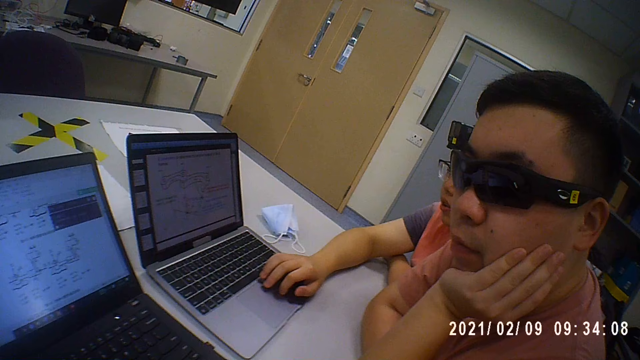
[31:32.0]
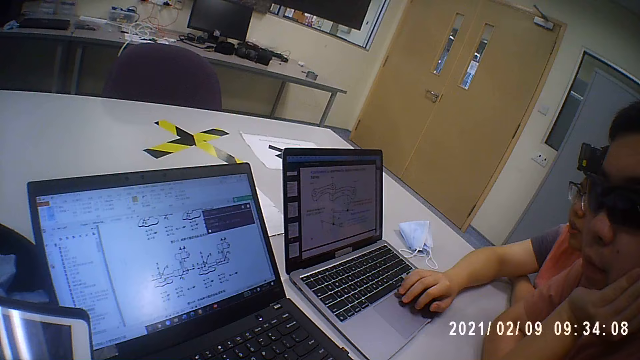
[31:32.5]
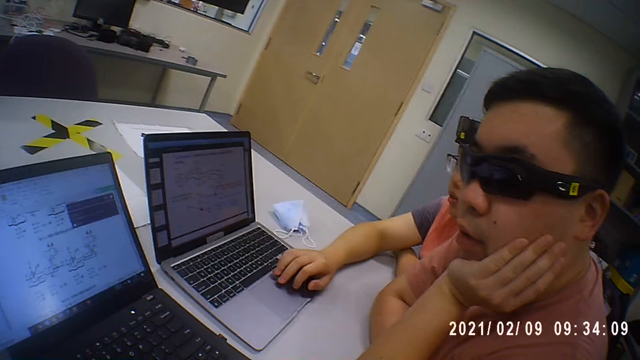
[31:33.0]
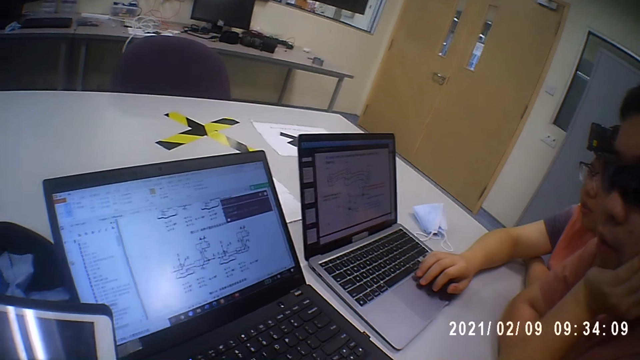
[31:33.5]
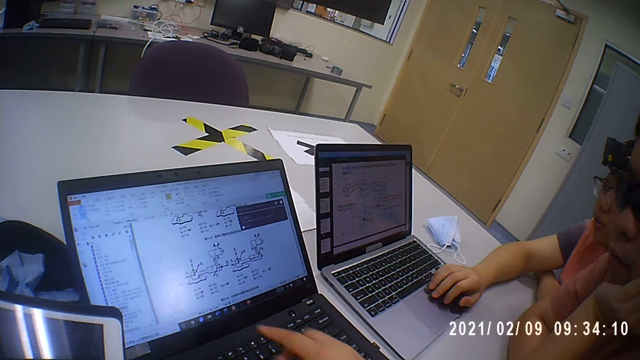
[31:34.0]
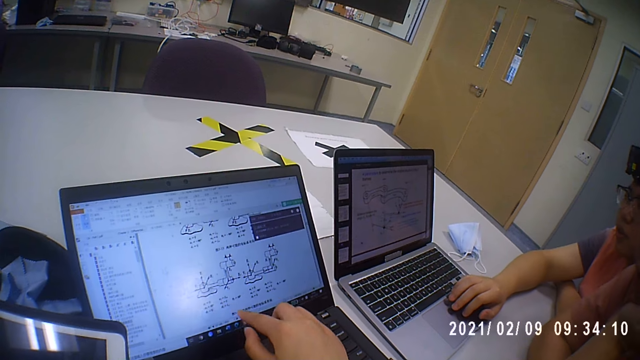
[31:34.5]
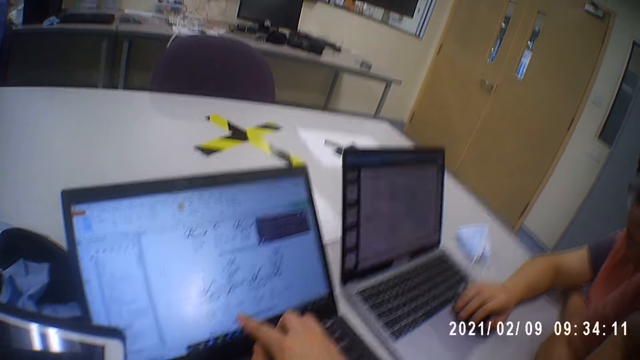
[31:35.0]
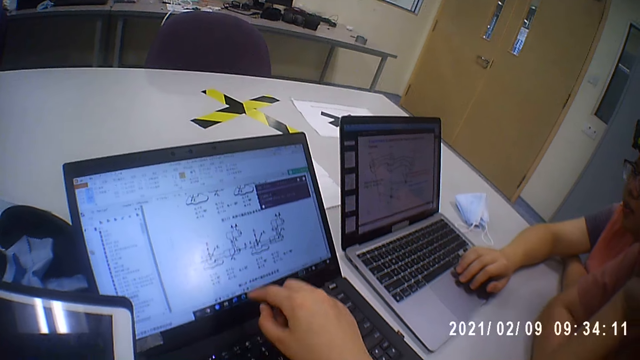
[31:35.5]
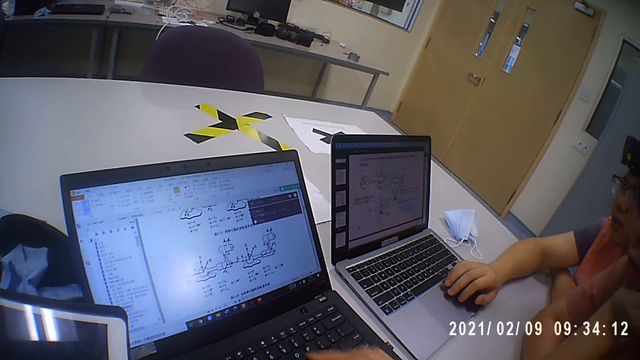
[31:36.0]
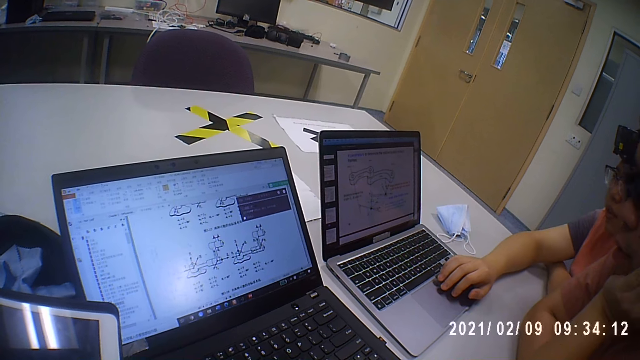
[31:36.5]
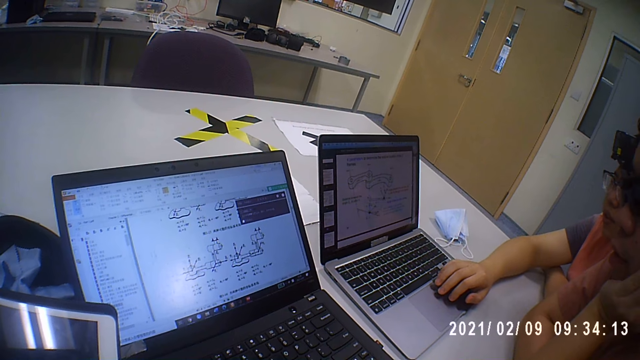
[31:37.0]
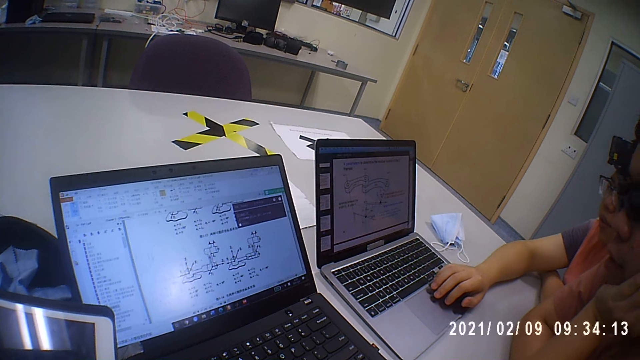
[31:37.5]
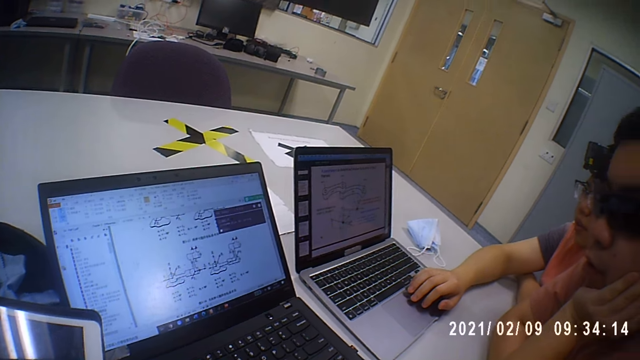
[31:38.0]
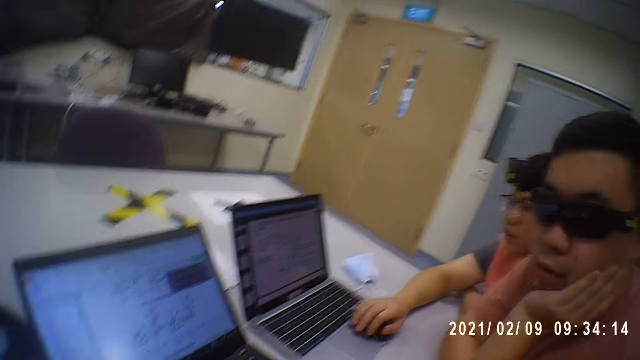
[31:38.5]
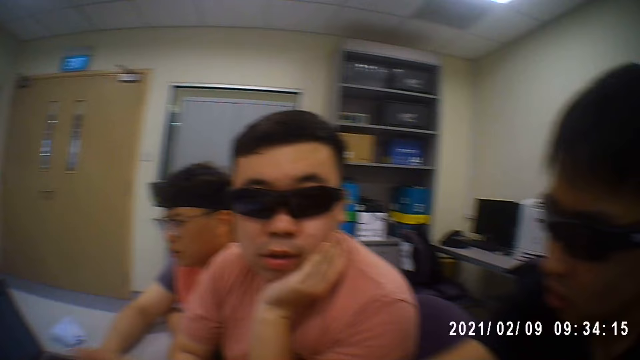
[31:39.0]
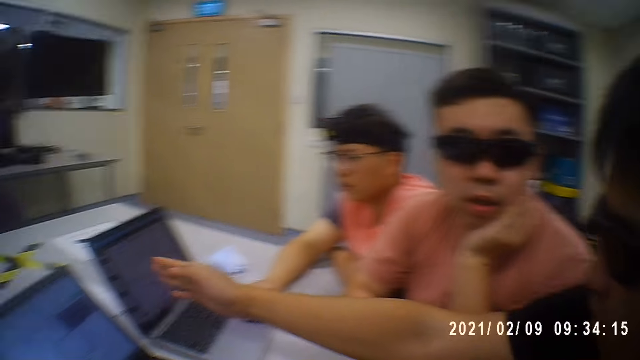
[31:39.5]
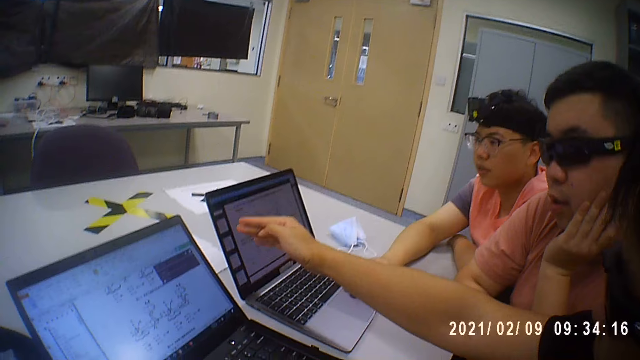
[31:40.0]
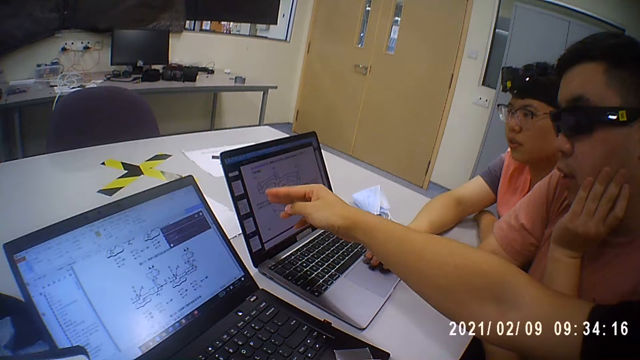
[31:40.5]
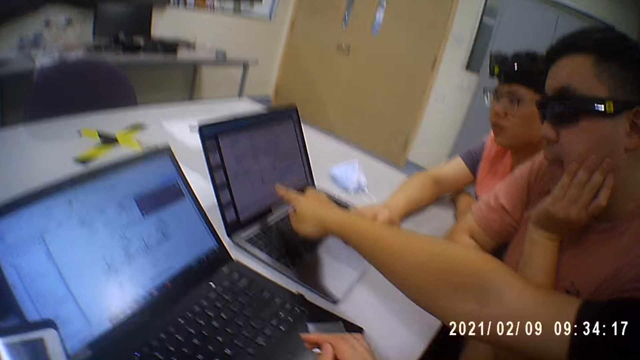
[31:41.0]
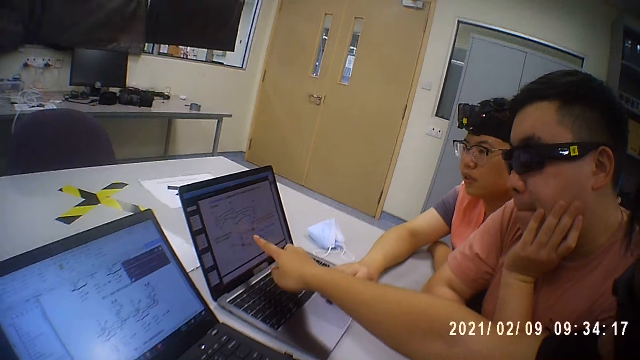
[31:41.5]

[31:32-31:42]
The camera wearer points with her right hand. A man moves his hand and talks.
